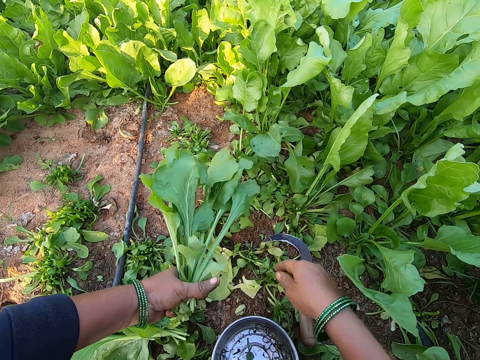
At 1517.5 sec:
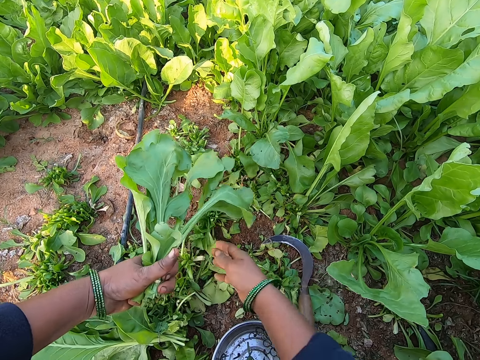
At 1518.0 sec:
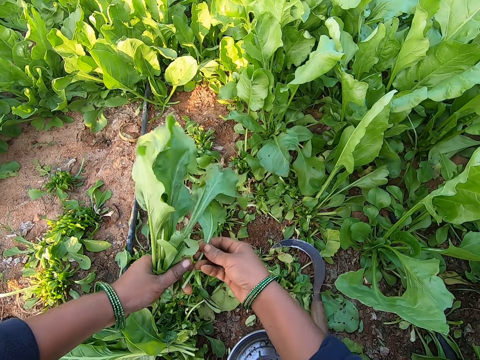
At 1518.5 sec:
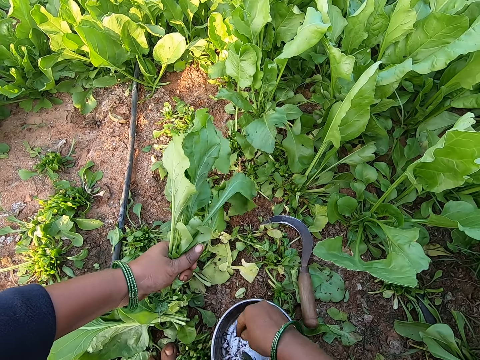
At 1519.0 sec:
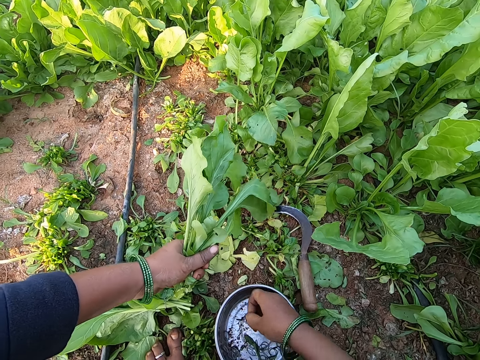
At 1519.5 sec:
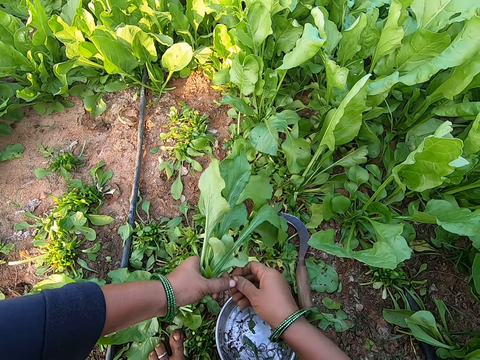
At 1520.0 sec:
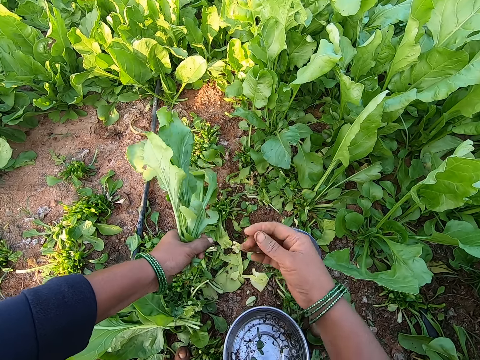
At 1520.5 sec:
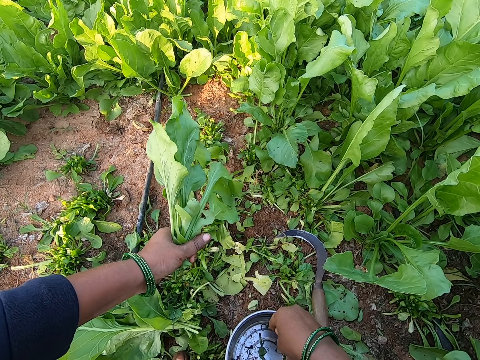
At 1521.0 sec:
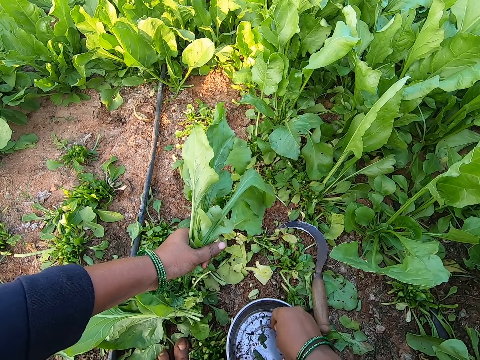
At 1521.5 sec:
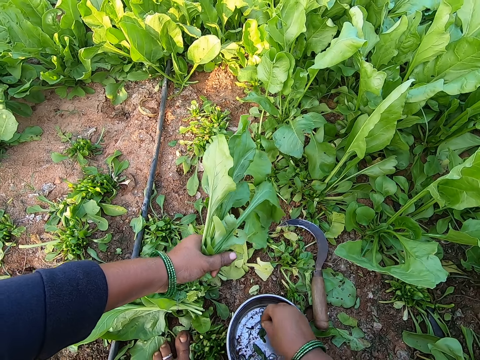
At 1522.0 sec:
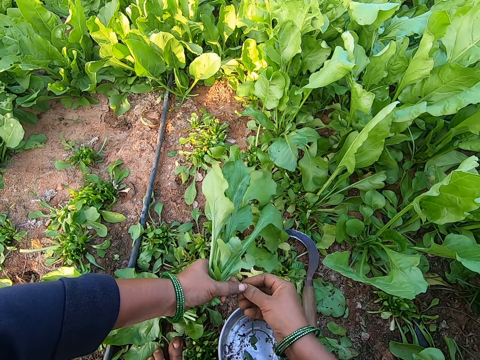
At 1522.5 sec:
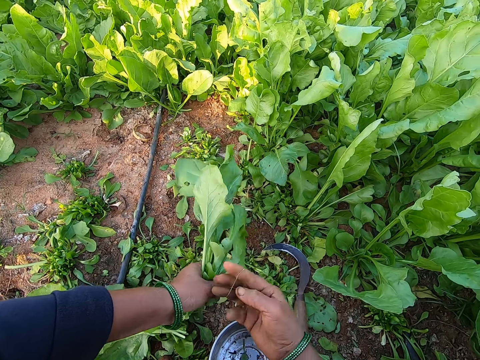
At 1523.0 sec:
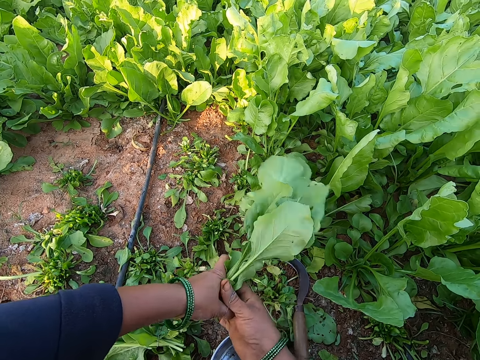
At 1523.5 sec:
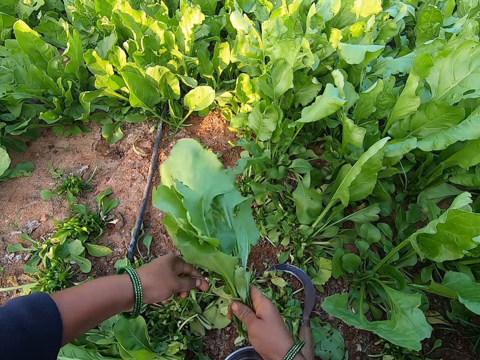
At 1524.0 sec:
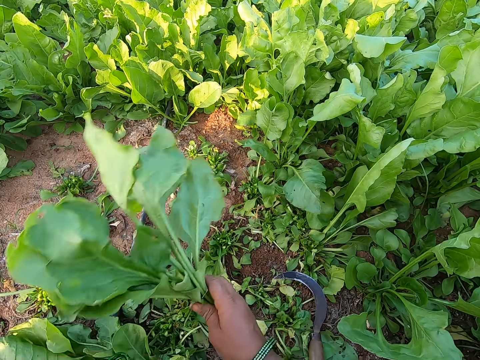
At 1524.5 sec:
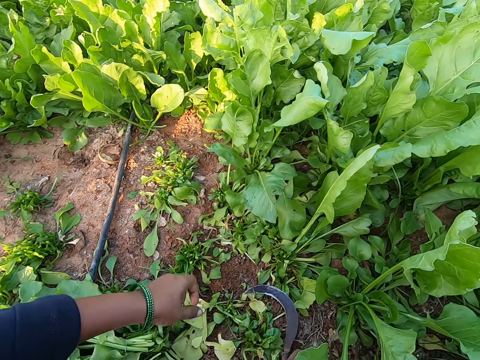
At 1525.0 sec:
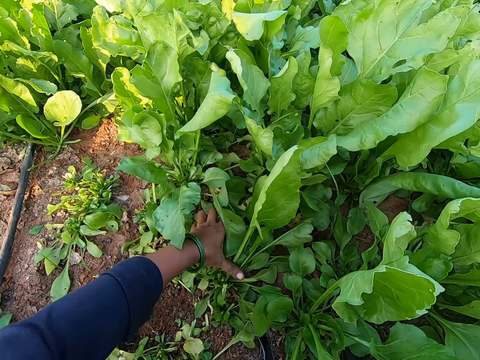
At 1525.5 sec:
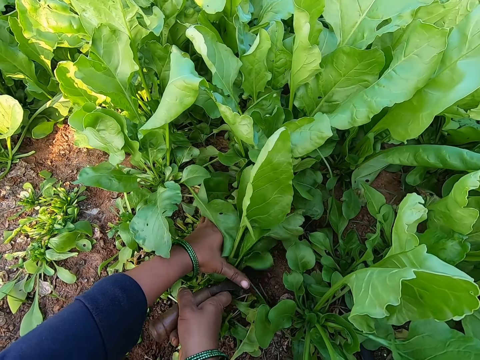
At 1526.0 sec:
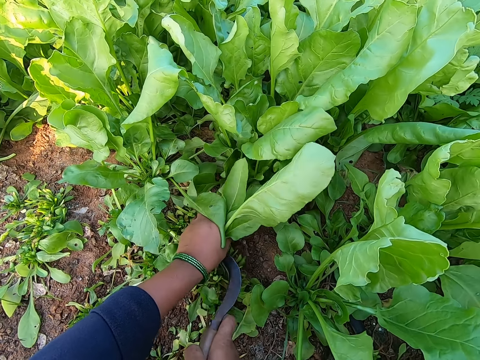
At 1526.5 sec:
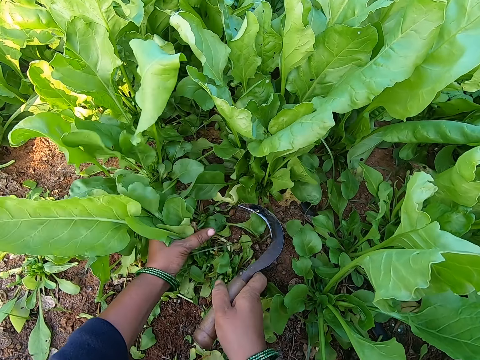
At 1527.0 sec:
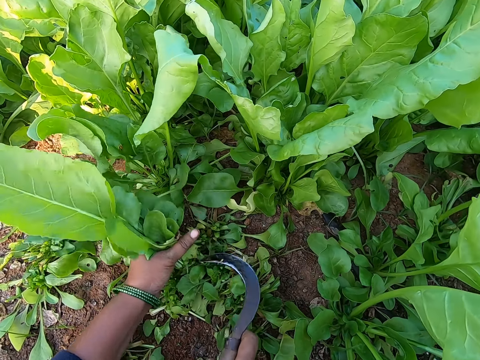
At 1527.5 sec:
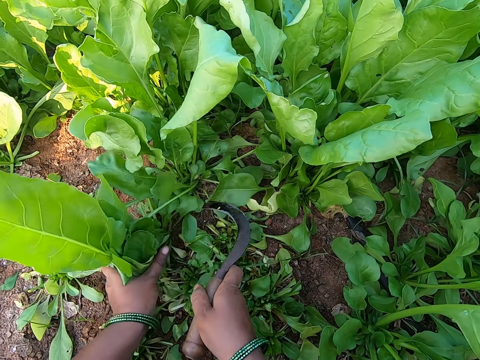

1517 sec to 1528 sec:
The camera wearer drops the spinach. She moves the right hand. She touches the spinach. She picks up a rubber band from the plate with her right hand. She lifts the rubber band. She expands the rubber band. She picks up a rubber band from the plate with her right hand again. She drops the rubber band. She touches the rubber bands. She bonds the spinach leaves with the rubber band in her right hand. She drops the spinach leaves in her left hand on the ground. She picks up the pruning knife from the ground with her right hand. She holds some spinach leaves with her left hand. She cuts the spinach leaves with the pruning knife in her right hand.

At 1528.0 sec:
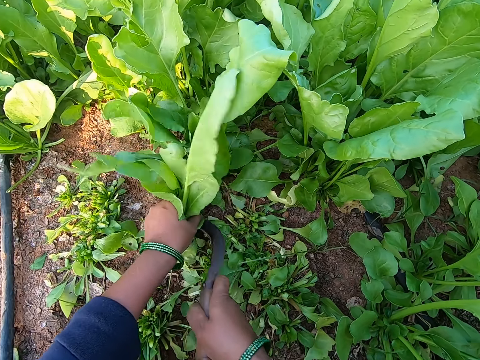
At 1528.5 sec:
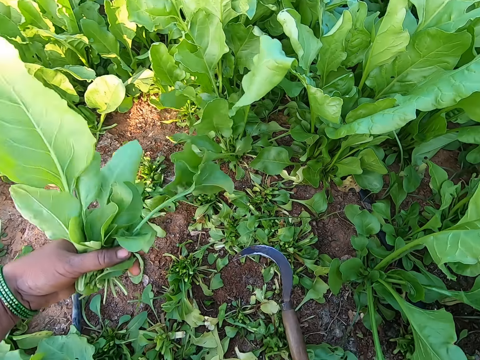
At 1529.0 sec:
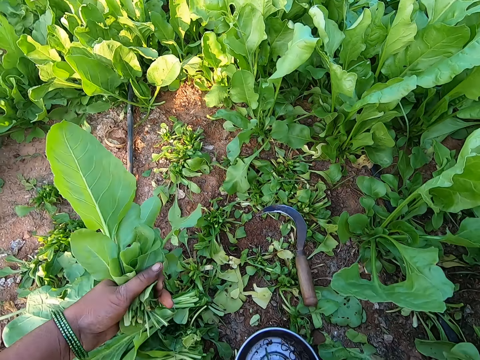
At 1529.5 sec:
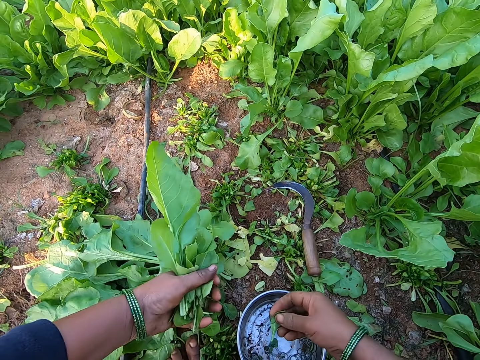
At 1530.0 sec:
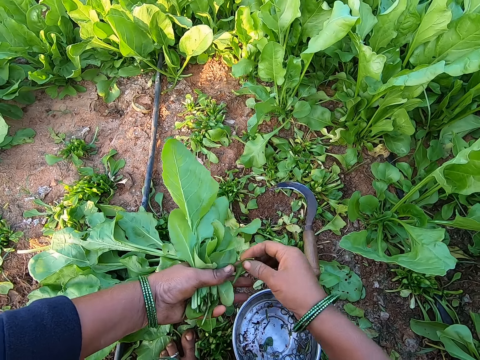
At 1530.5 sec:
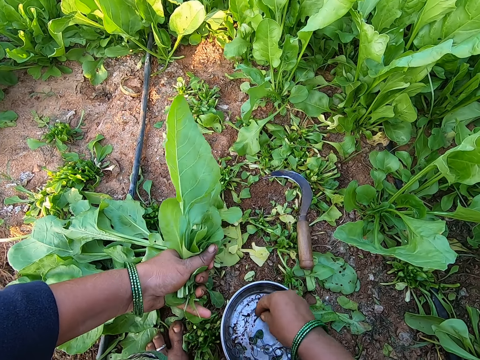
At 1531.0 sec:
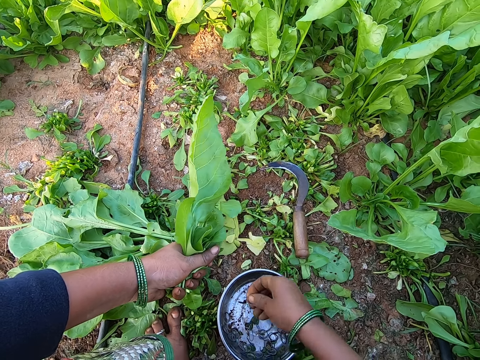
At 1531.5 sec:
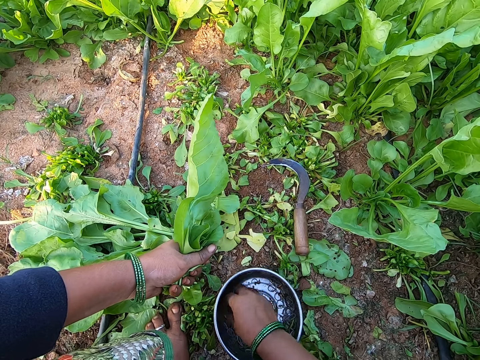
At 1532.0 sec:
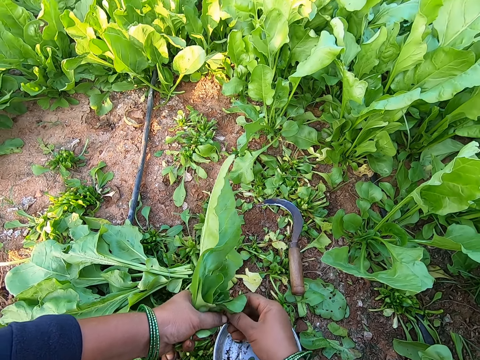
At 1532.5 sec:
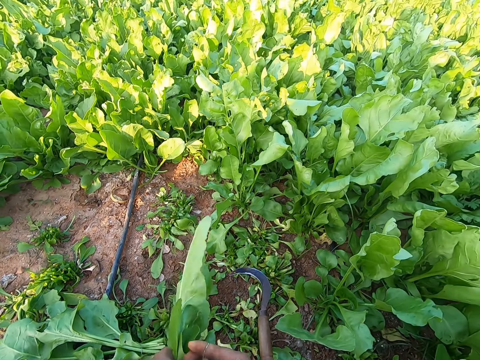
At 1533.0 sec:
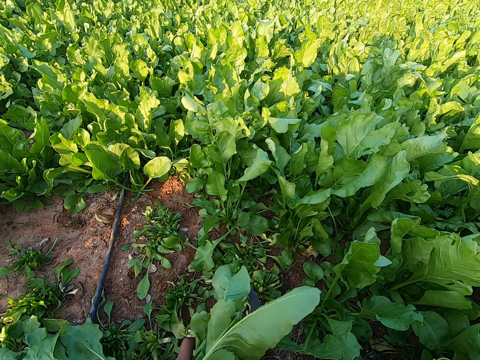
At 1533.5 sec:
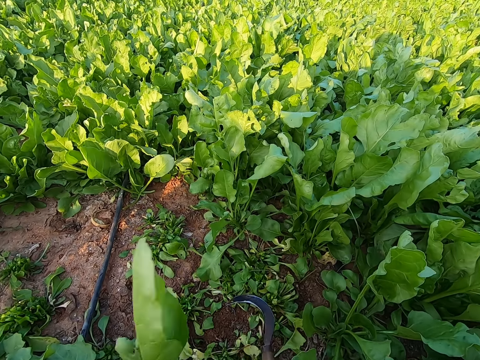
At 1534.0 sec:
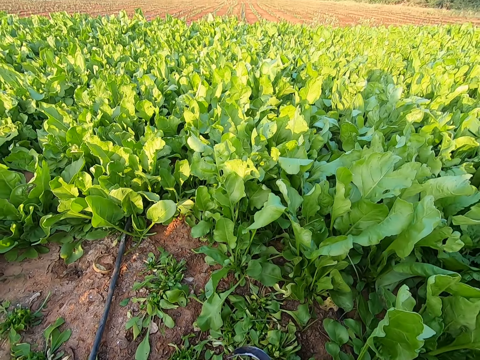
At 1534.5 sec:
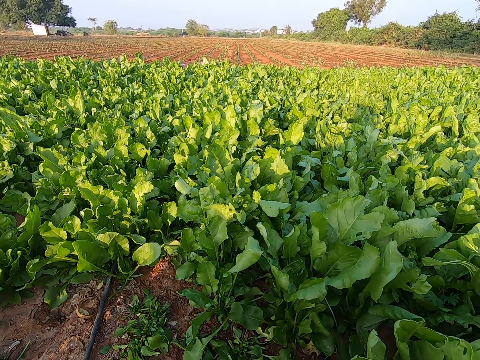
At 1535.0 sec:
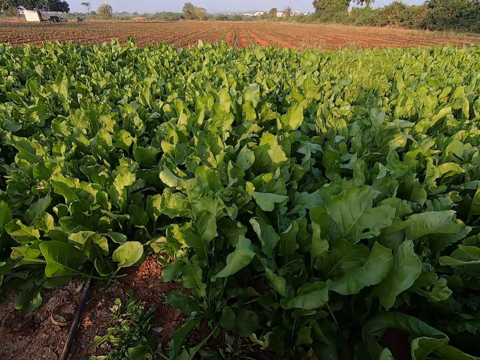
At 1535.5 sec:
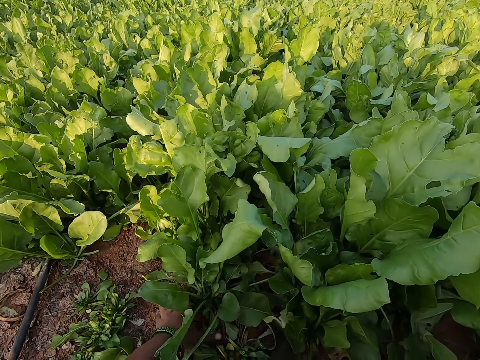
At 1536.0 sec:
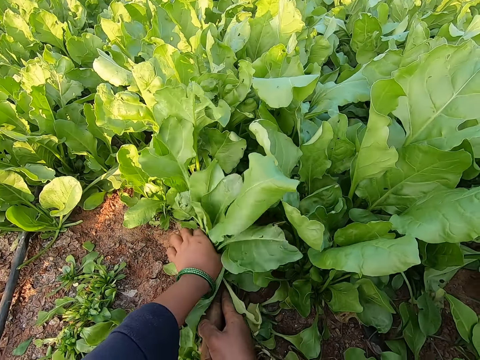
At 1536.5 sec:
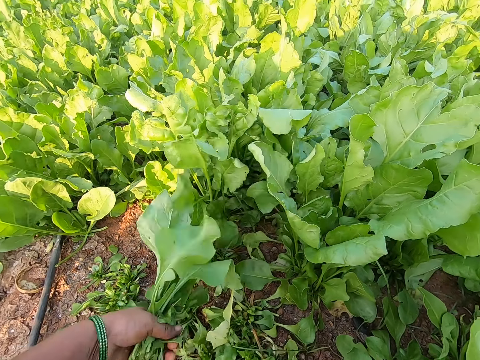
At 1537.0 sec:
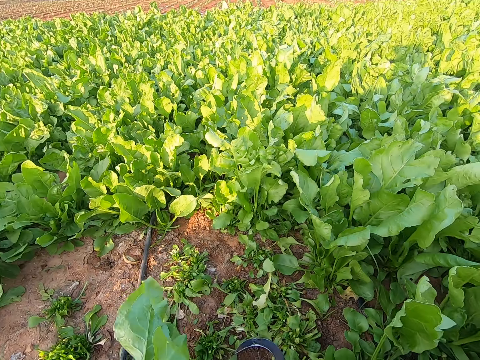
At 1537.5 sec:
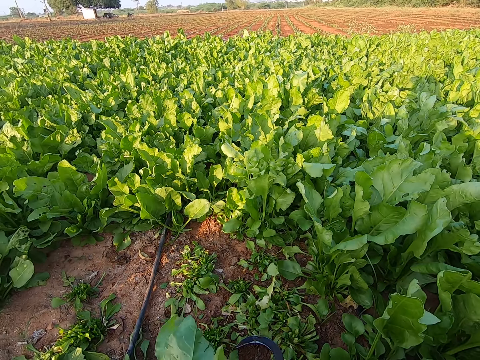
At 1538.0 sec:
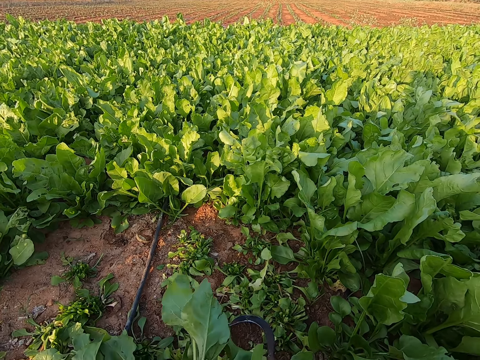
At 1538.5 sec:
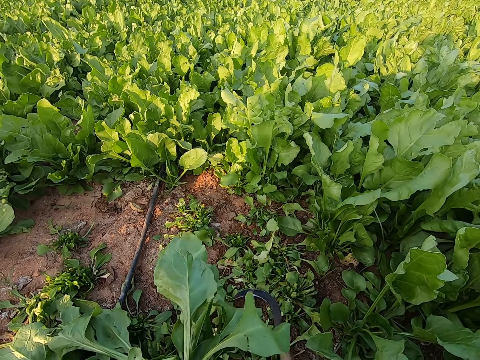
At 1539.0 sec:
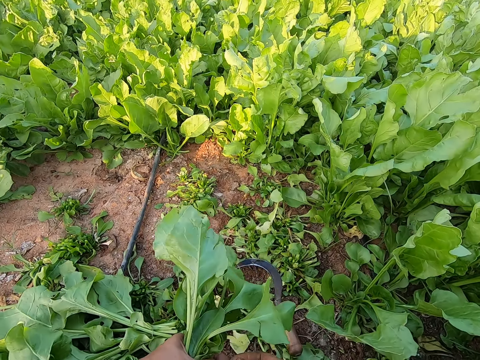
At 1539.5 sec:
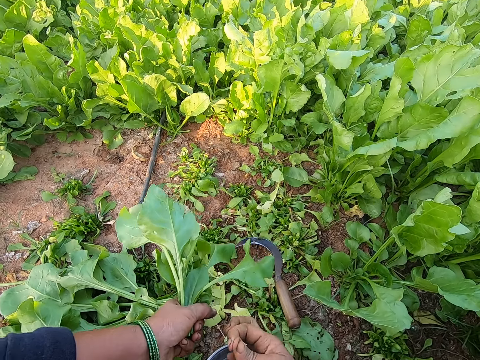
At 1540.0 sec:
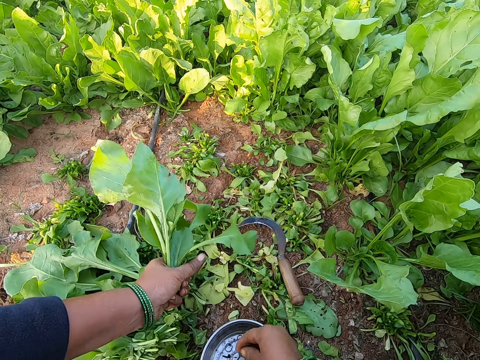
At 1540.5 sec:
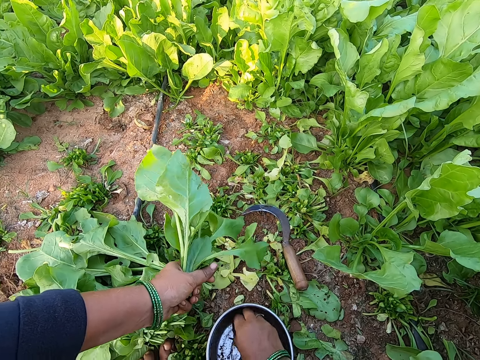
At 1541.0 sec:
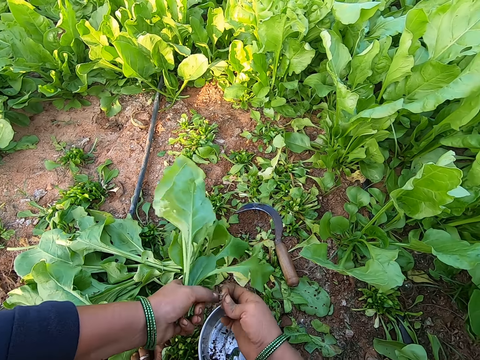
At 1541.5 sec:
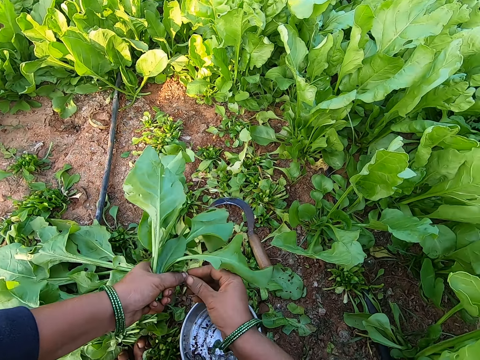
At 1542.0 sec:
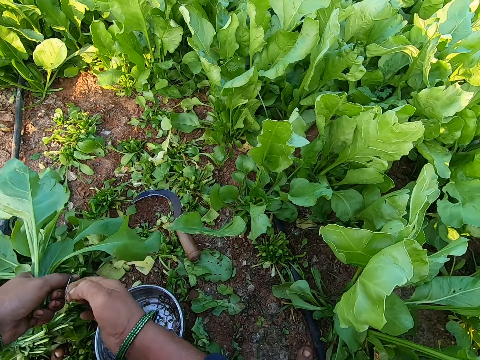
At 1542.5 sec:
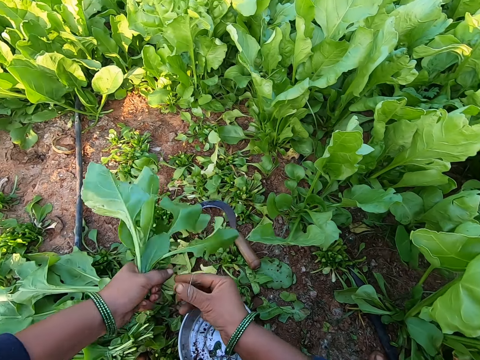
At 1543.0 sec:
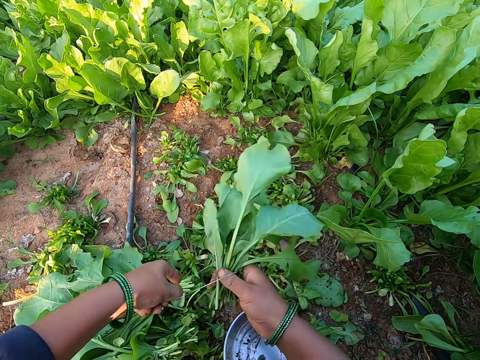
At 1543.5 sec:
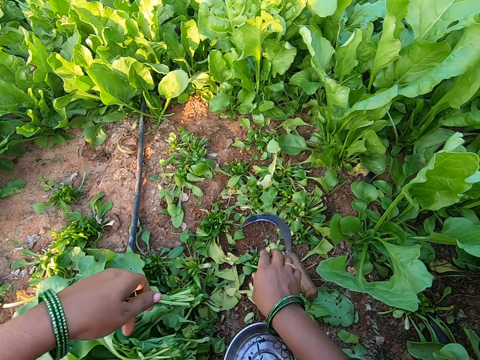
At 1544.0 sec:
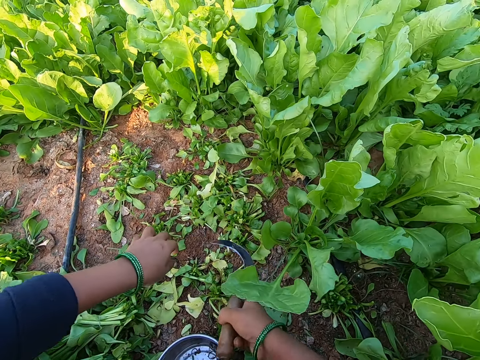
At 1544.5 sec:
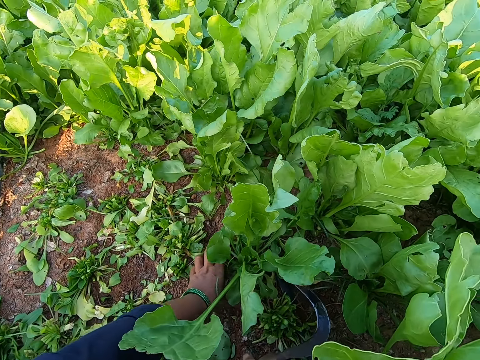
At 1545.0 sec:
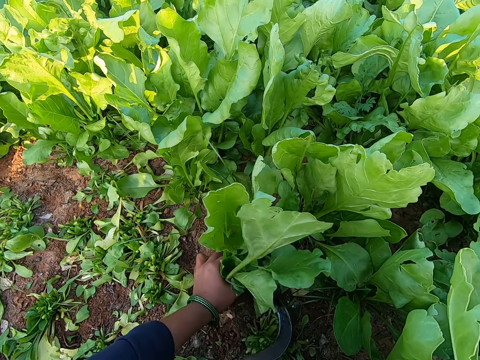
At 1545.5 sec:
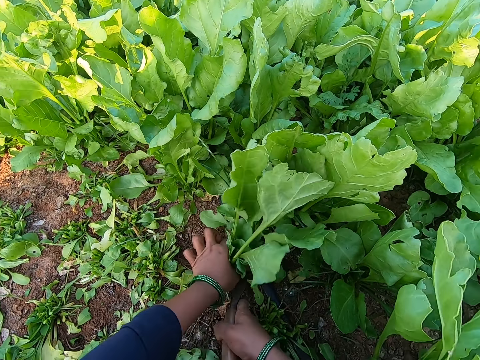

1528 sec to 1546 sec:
The camera wearer drops the pruning knife in her right hand on the ground. She looks at the spinach. She picks up a rubber band from the plate with her right hand. She transfers the rubber band to the left hand. She picks up a rubber band. She expands the rubber band. She bonds the spinach leaves with the rubber band in her right hand. She drops the spinach leaves in her left hand on the ground. She picks up the pruning knife from the ground with her right hand. She looks around. She holds some spinach leaves with her left hand. She cuts the spinach leaves with the pruning knife in her right hand. She lifts the spinach and holds the spinach. She drops the pruning knife in her right hand on the ground. She picks up a rubber band from the plate with her right hand. She bonds the spinach leaves with the rubber band in her right hand. She drops the spinach leaves in her left hand on the ground. She picks up the pruning knife from the ground with her right hand. She holds some spinach leaves with her left hand. She cuts the spinach leaves with the pruning knife in her right hand.
